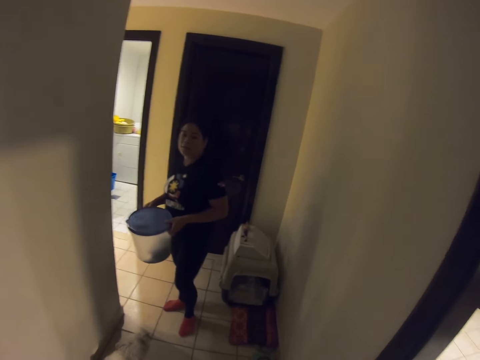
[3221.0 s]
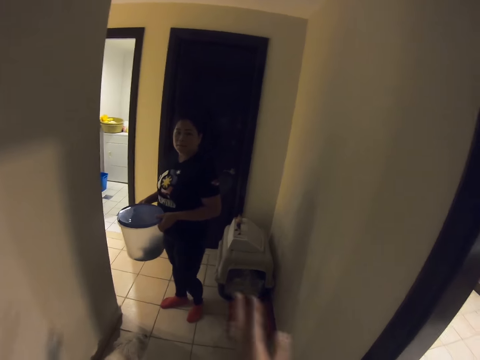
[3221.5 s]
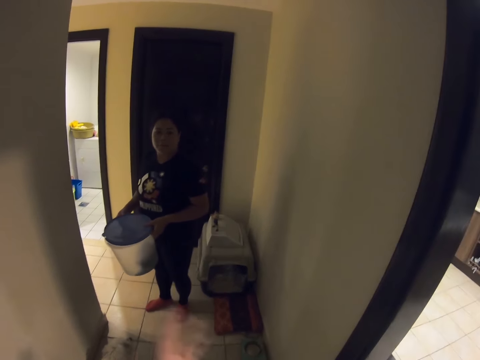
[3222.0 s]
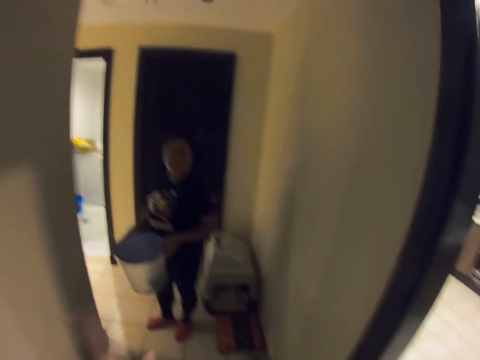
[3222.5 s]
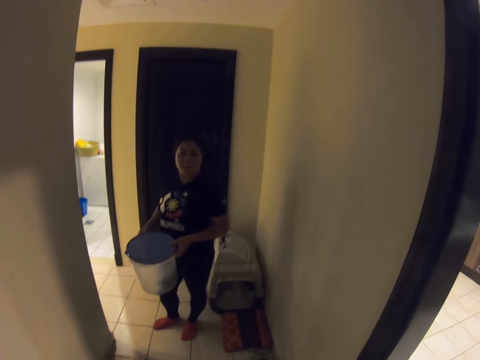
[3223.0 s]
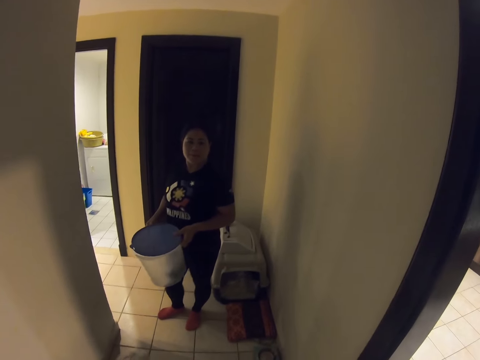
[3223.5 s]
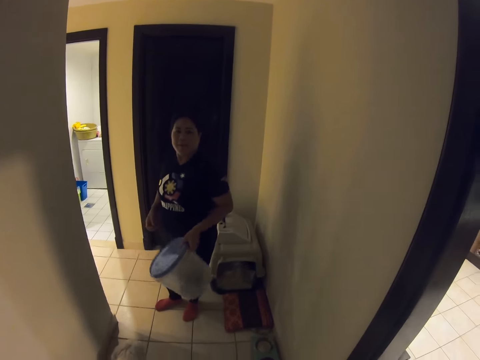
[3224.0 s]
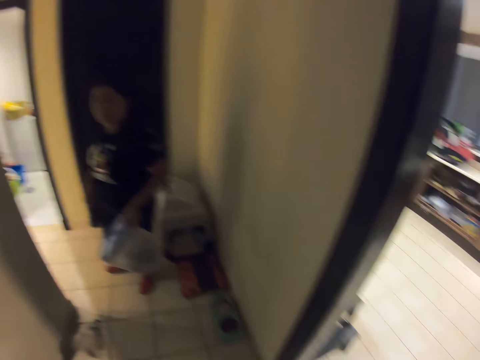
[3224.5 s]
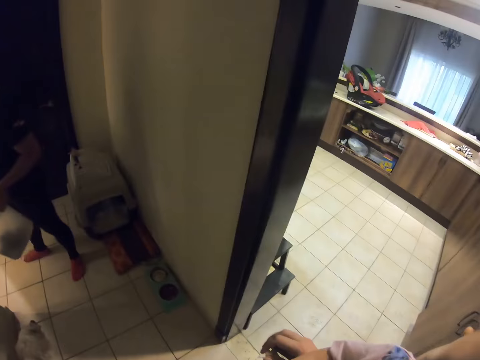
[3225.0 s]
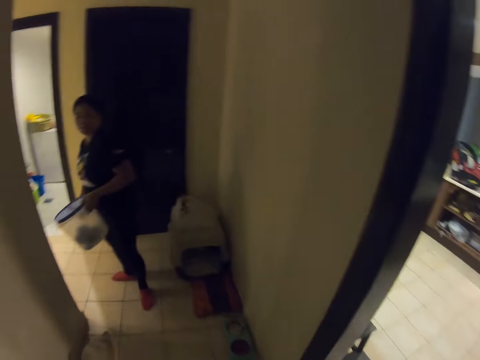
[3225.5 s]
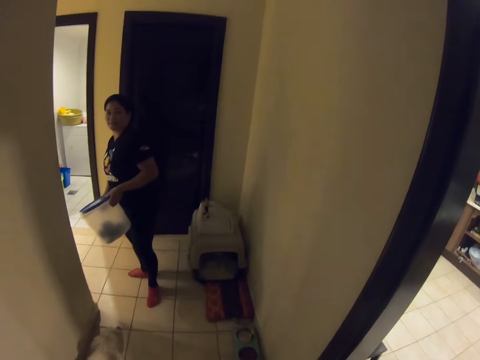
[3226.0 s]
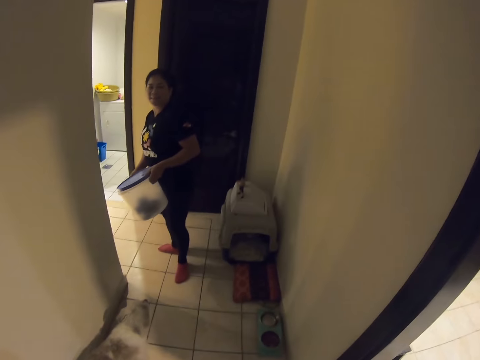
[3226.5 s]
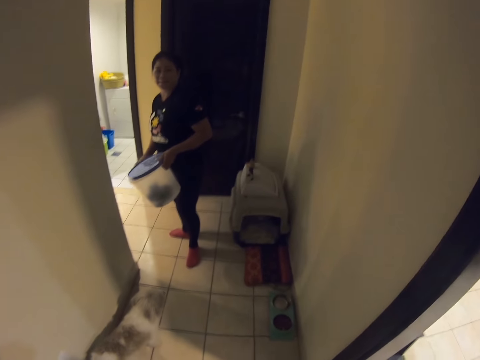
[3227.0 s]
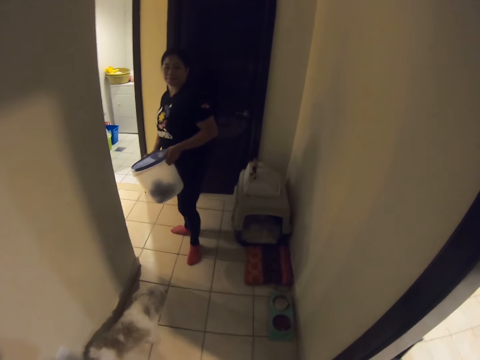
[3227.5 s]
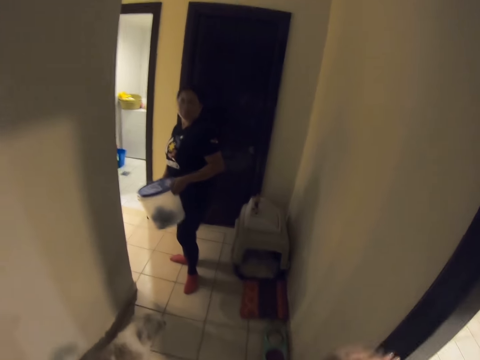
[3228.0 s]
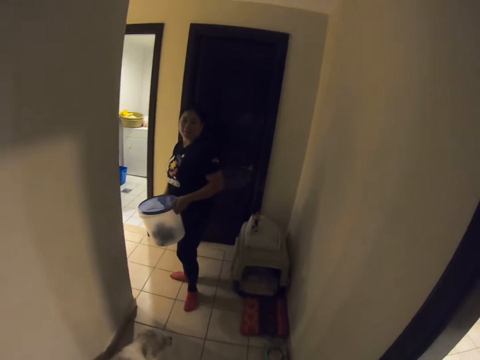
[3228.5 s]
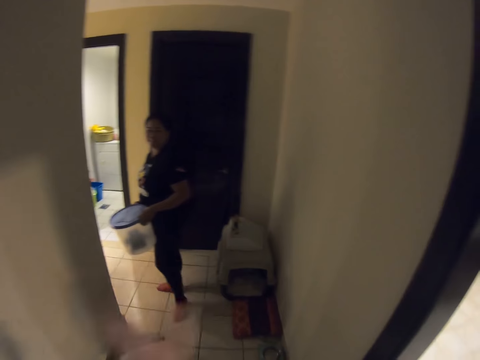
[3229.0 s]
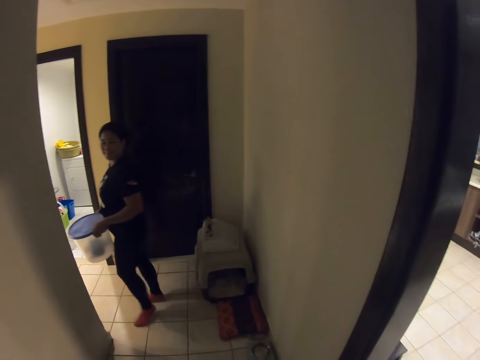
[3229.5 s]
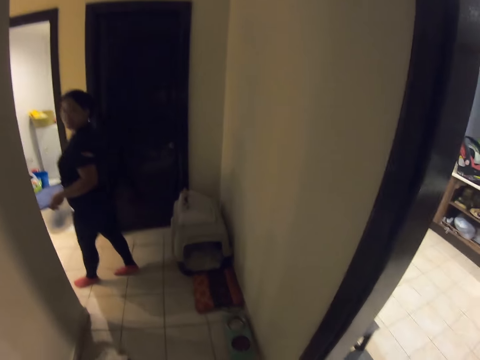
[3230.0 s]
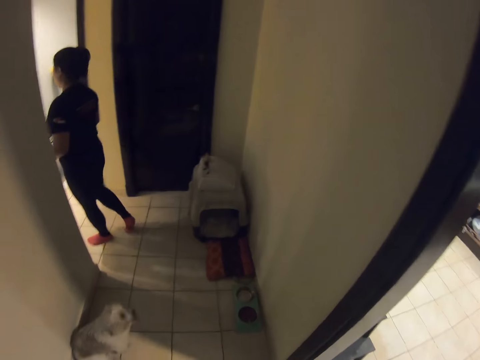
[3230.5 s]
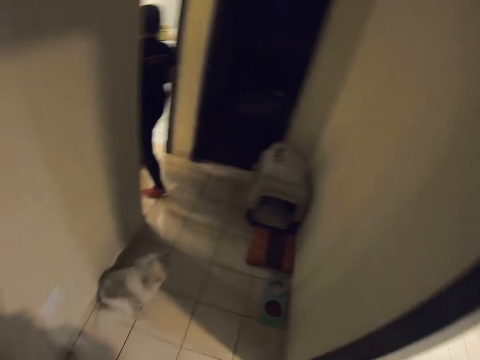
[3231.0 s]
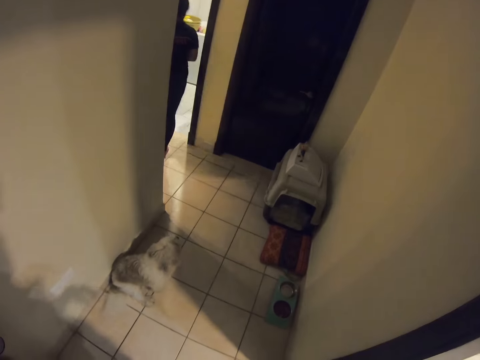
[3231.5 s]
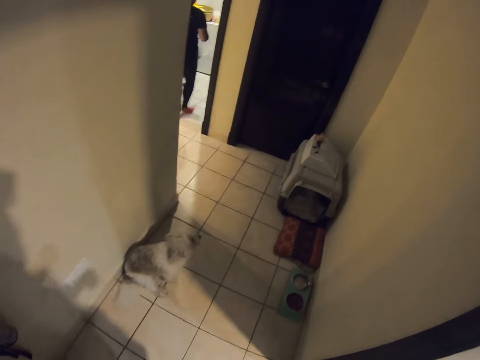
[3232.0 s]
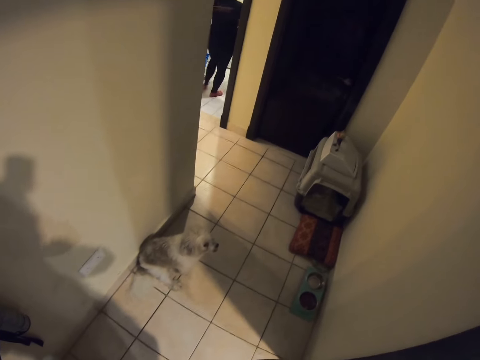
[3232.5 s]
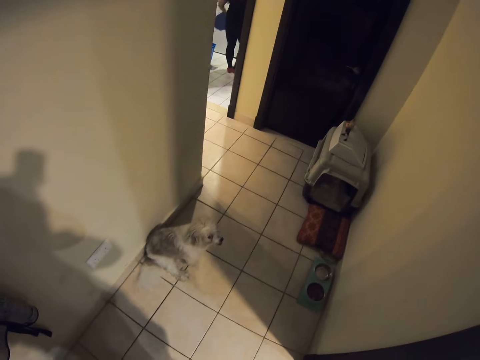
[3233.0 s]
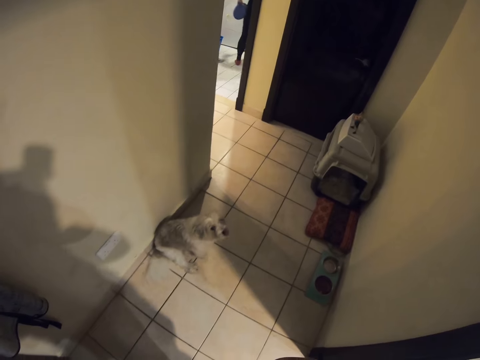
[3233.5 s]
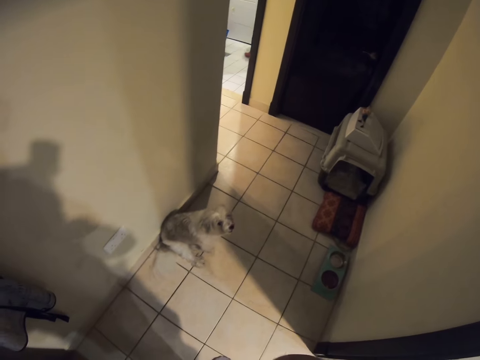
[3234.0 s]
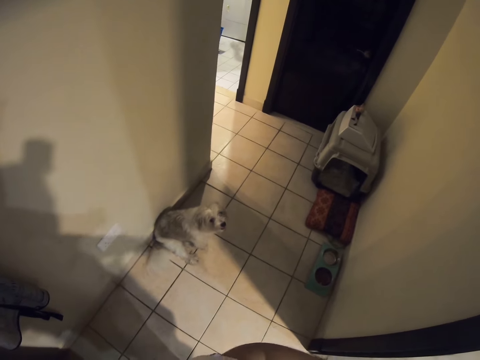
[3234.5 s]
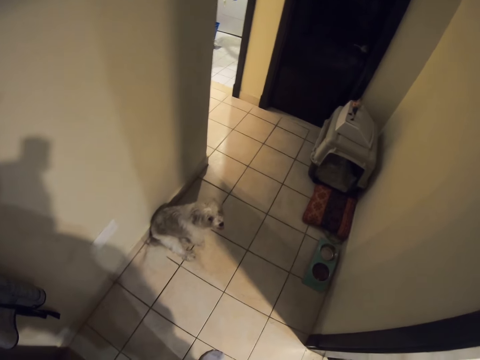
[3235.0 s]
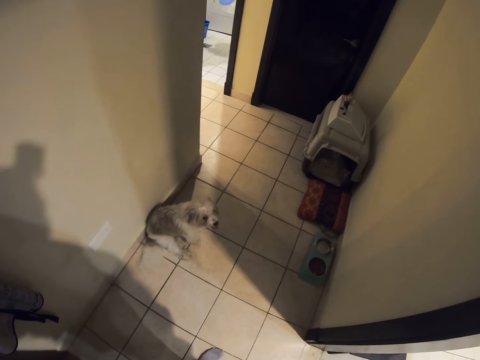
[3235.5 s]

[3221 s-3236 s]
The woman holds the bucket with her left hand. The woman holds the bucket with her hands. The woman walks into the laundry room. The camera wearer looks around.

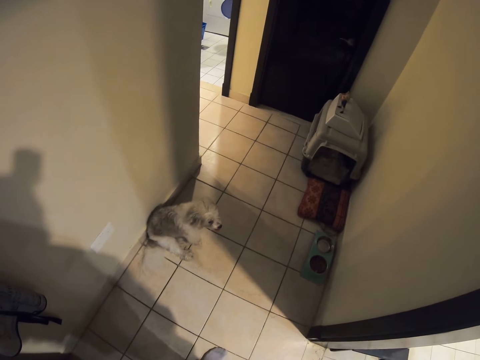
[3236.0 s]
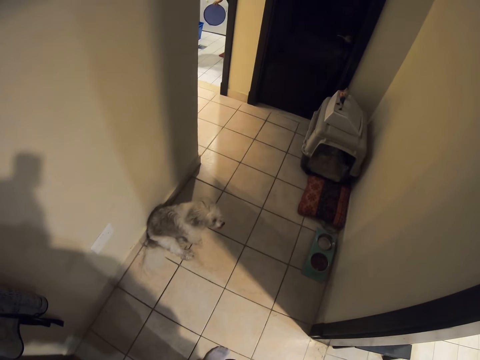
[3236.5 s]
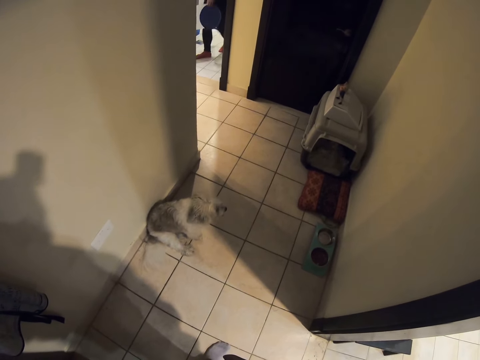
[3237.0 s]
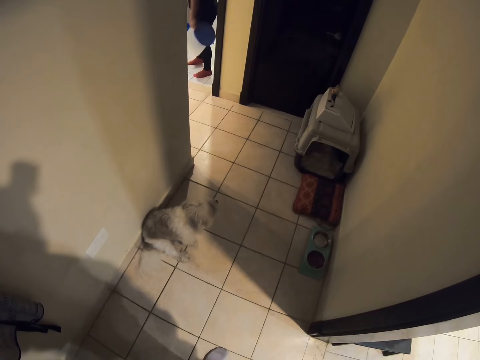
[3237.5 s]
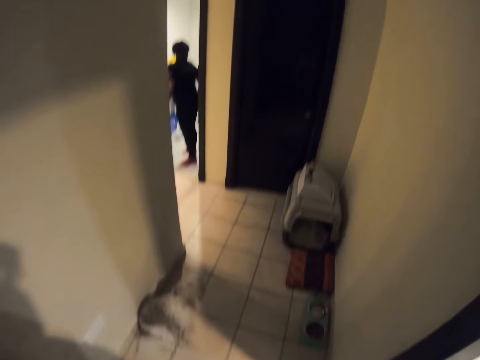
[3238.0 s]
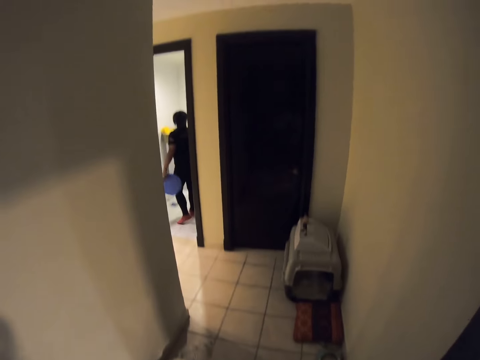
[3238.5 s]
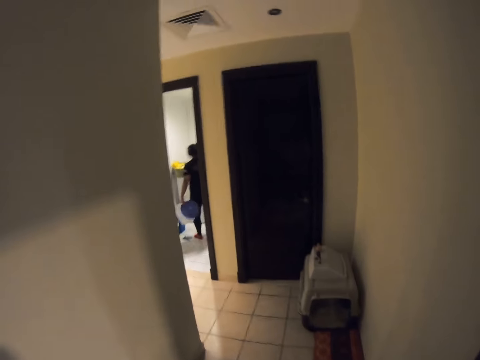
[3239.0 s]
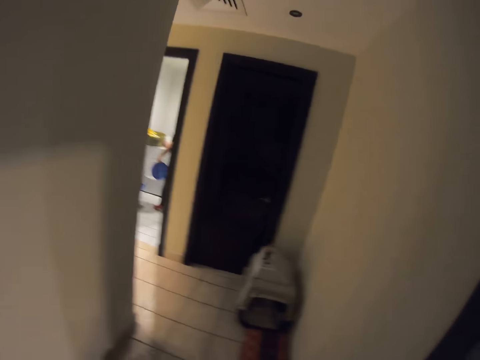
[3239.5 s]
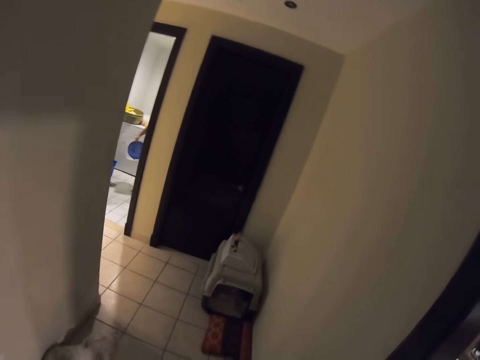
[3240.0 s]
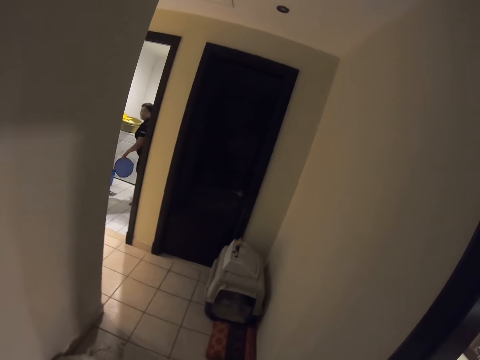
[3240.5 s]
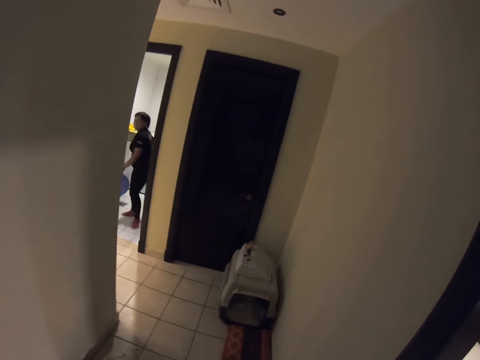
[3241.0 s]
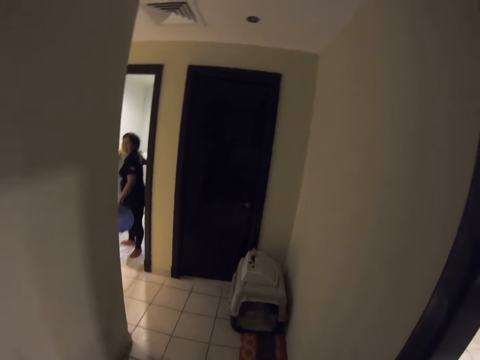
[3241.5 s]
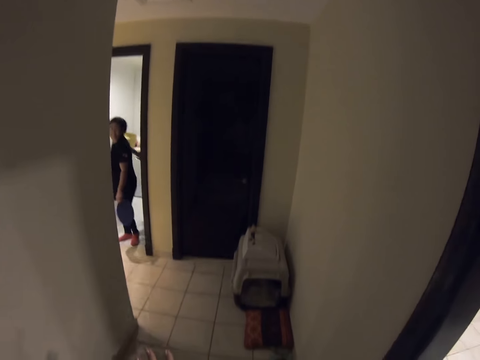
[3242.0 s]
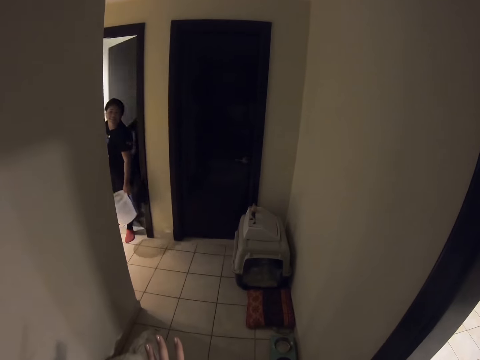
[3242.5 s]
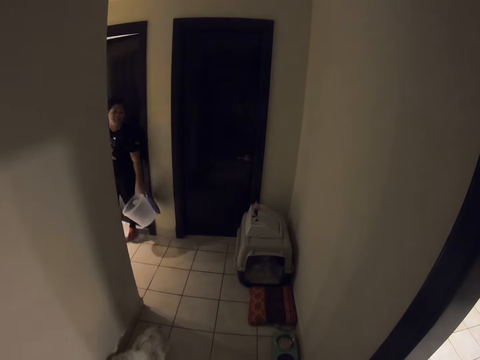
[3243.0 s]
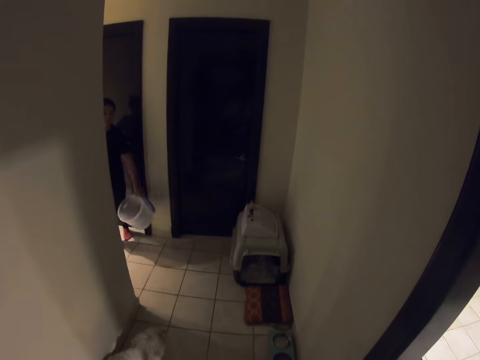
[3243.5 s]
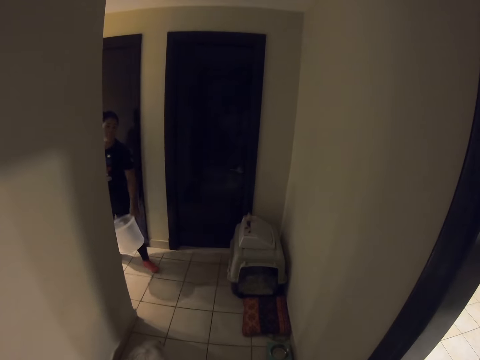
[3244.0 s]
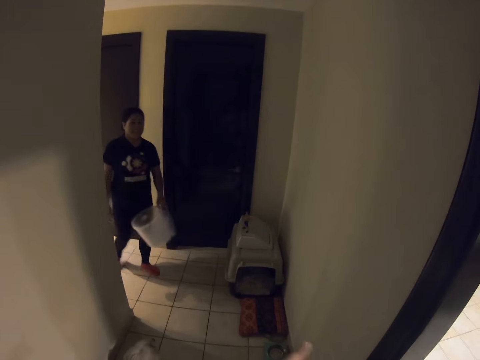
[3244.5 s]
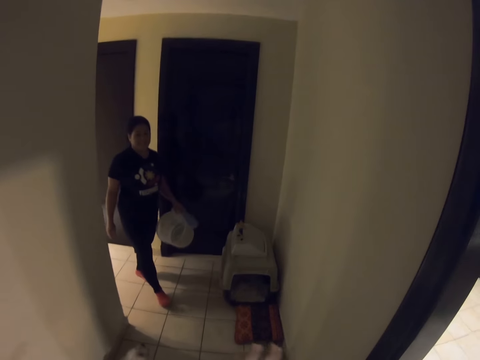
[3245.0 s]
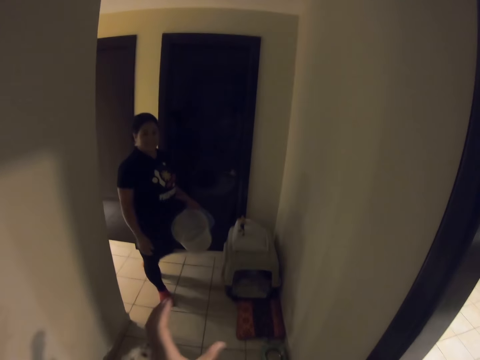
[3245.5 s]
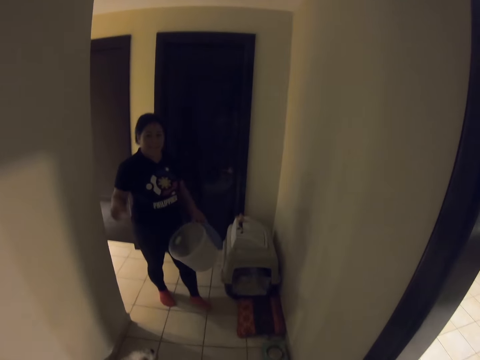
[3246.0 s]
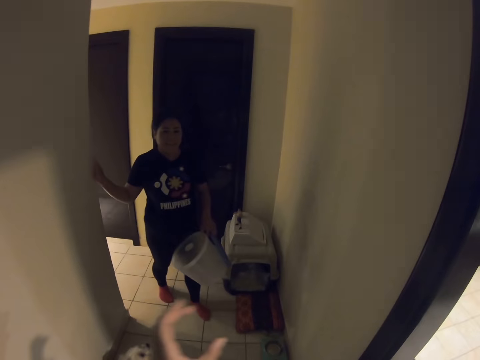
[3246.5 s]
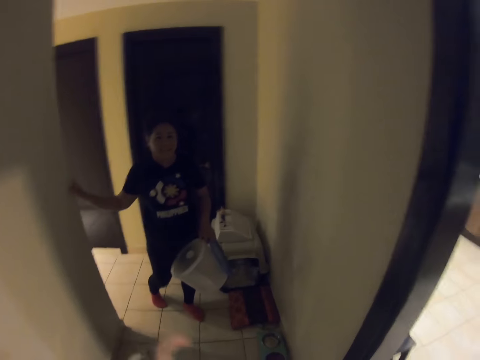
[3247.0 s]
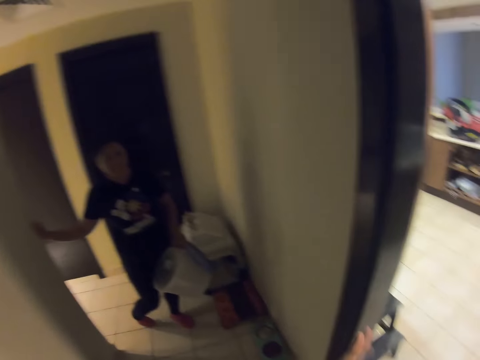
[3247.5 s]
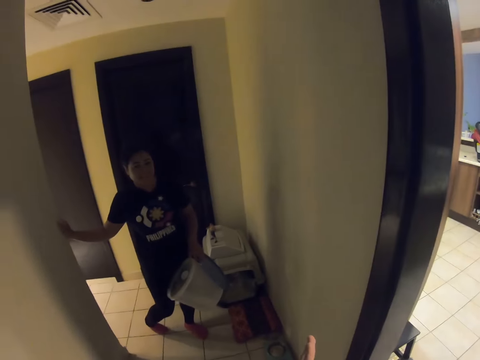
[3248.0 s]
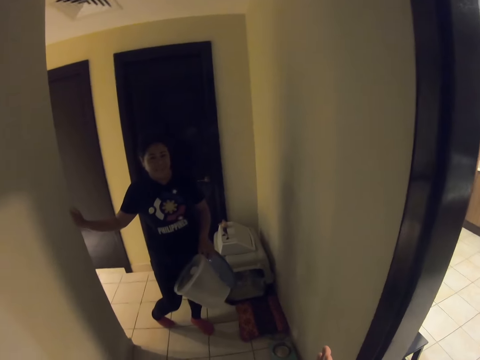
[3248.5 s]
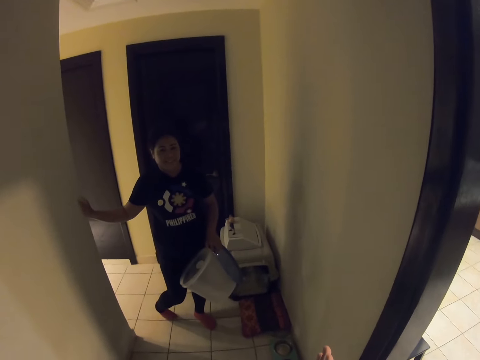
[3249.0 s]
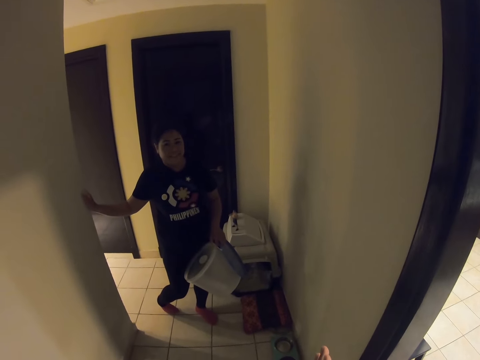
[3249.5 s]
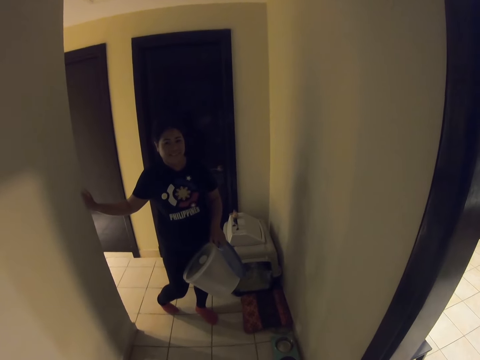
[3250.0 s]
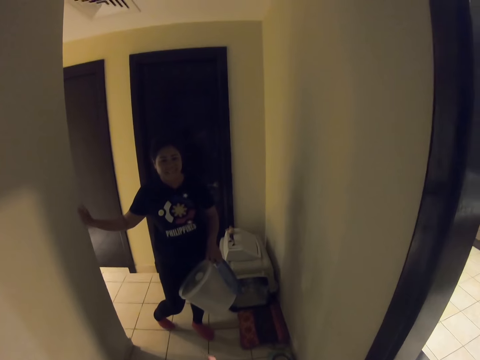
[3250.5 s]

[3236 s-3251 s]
The woman closes the laundry room door with her right hand. The woman walks towards the camera wearer. The camera wearer converses with the woman. The woman touches the wall. The woman leans on the wall with her right hand. The camera wearer converses with the woman.
